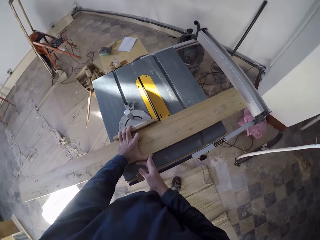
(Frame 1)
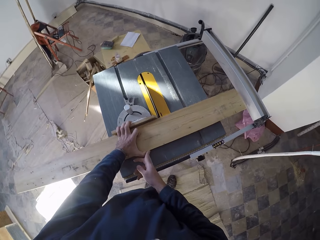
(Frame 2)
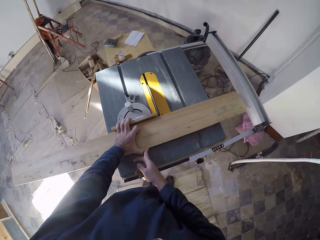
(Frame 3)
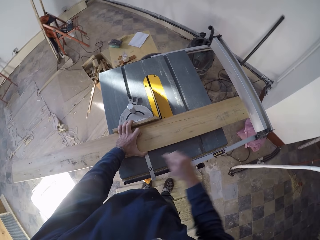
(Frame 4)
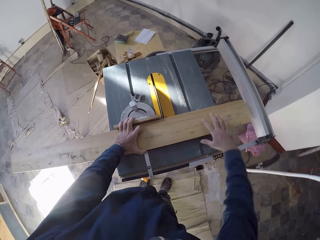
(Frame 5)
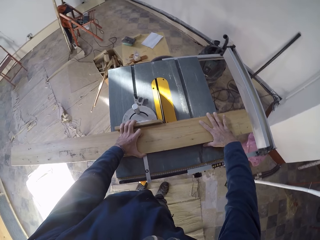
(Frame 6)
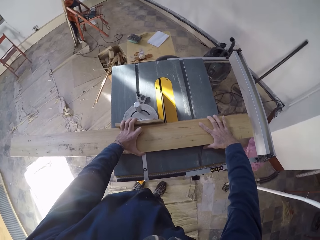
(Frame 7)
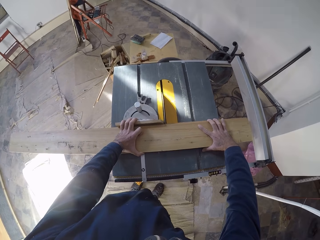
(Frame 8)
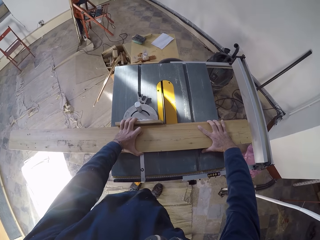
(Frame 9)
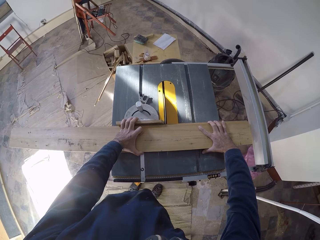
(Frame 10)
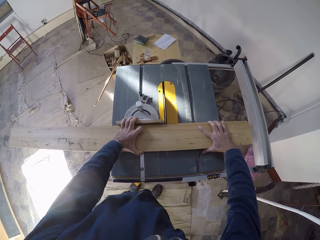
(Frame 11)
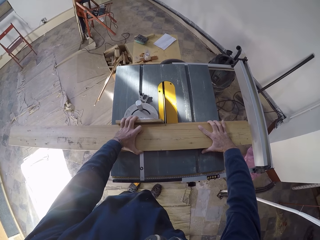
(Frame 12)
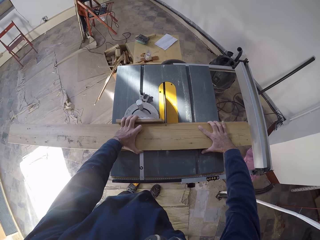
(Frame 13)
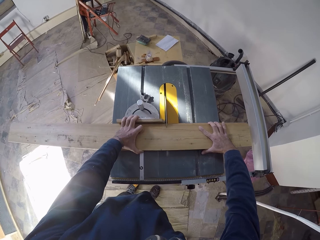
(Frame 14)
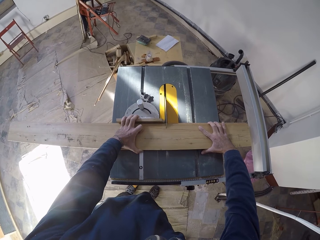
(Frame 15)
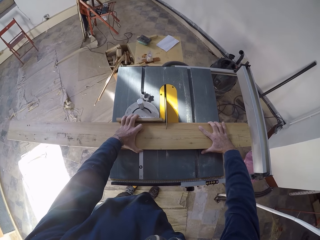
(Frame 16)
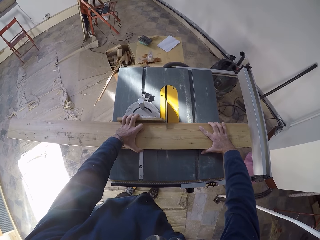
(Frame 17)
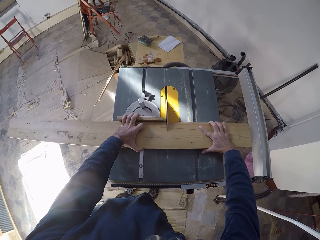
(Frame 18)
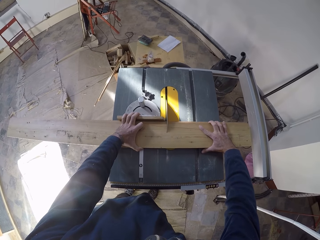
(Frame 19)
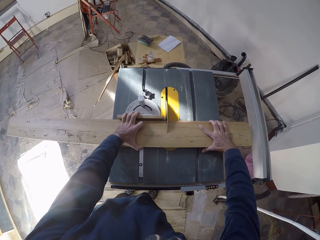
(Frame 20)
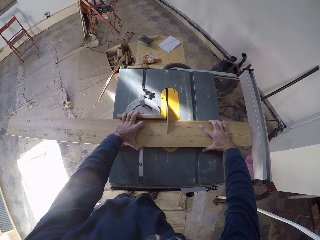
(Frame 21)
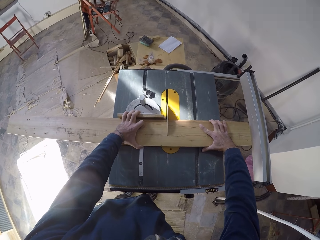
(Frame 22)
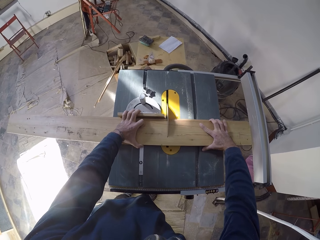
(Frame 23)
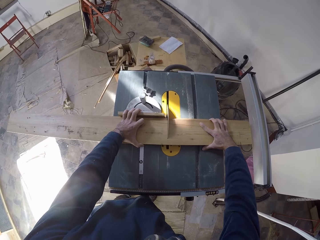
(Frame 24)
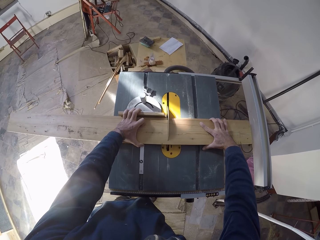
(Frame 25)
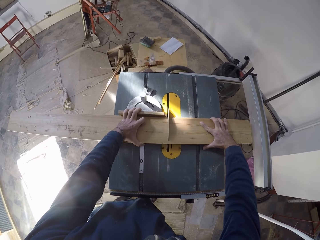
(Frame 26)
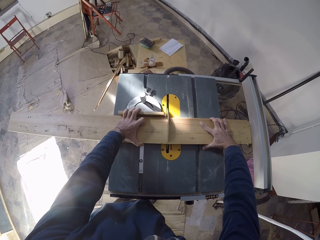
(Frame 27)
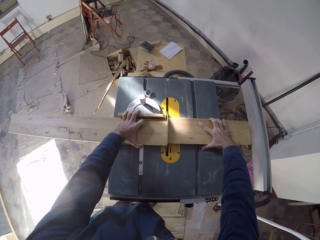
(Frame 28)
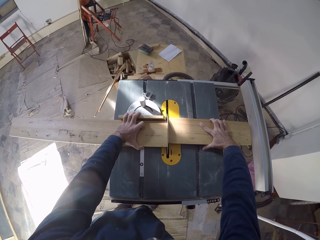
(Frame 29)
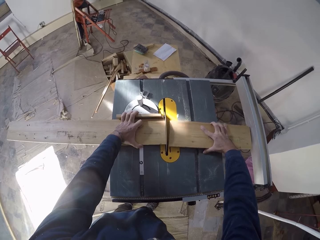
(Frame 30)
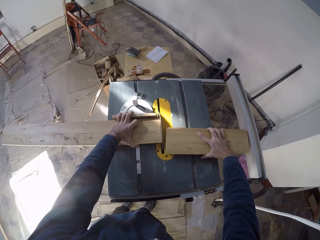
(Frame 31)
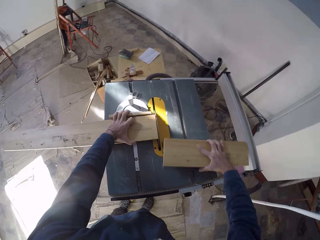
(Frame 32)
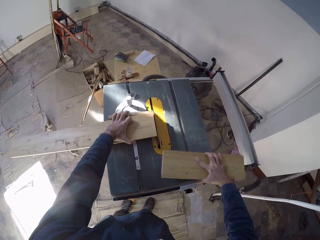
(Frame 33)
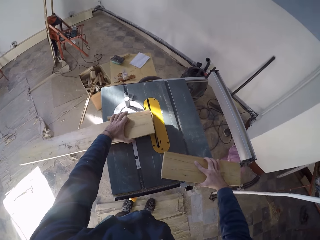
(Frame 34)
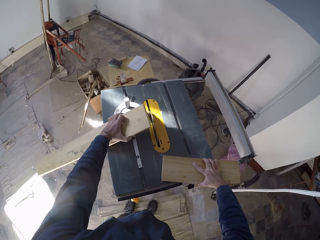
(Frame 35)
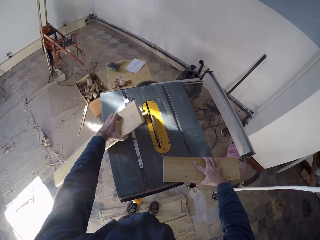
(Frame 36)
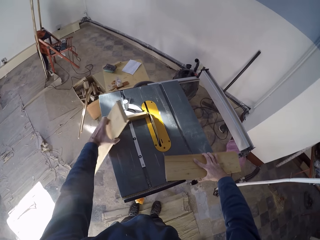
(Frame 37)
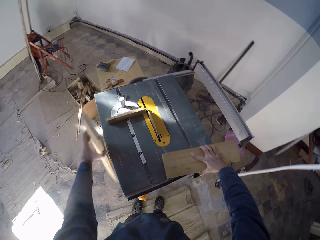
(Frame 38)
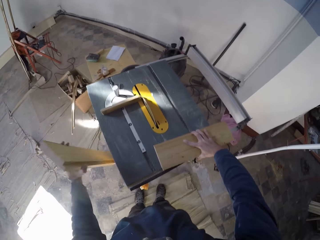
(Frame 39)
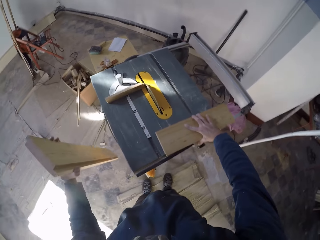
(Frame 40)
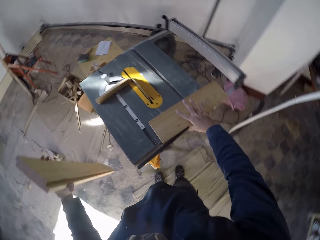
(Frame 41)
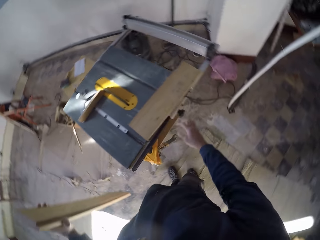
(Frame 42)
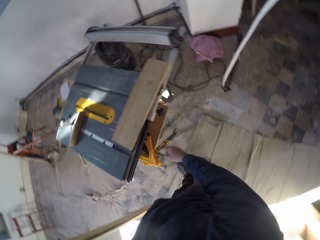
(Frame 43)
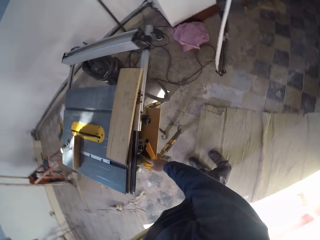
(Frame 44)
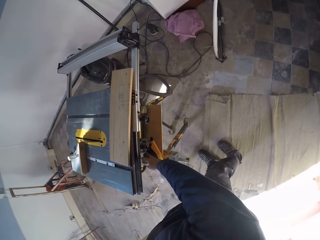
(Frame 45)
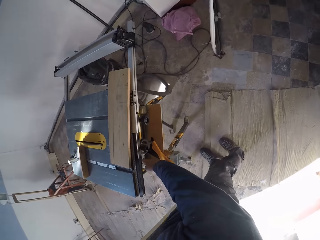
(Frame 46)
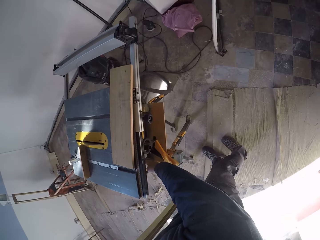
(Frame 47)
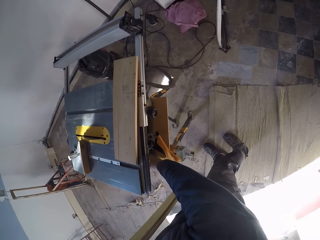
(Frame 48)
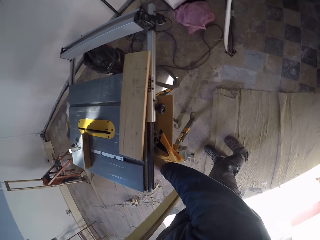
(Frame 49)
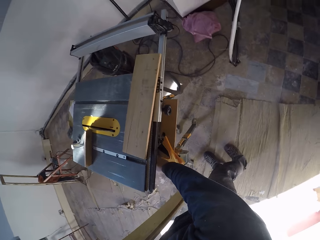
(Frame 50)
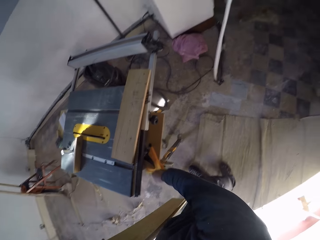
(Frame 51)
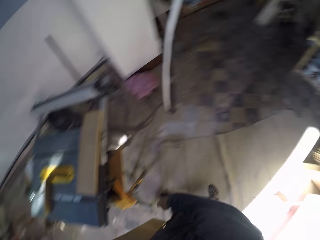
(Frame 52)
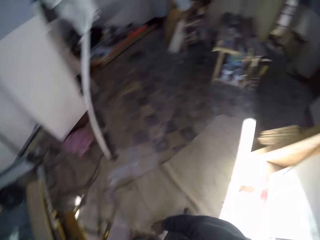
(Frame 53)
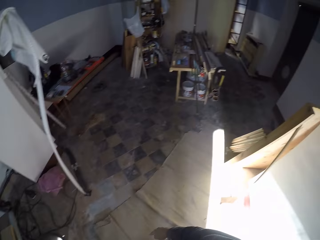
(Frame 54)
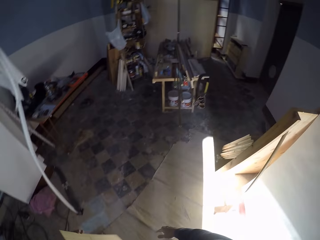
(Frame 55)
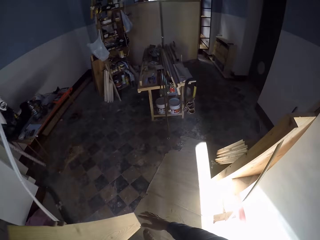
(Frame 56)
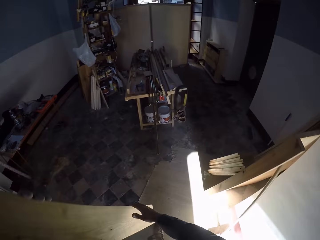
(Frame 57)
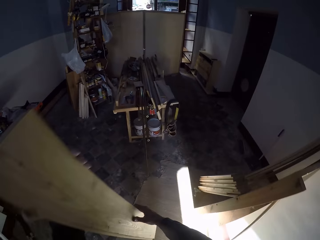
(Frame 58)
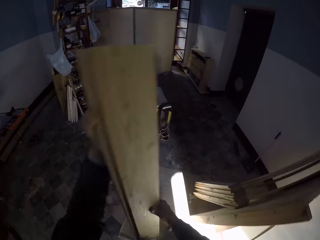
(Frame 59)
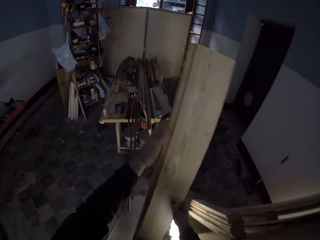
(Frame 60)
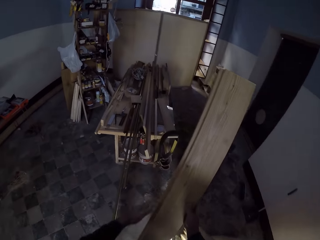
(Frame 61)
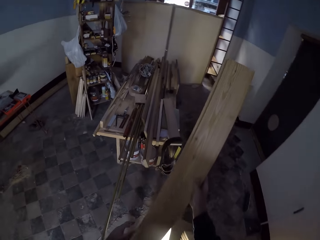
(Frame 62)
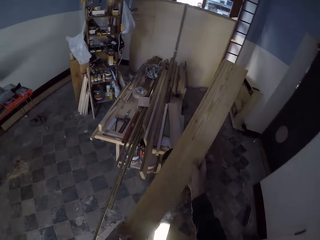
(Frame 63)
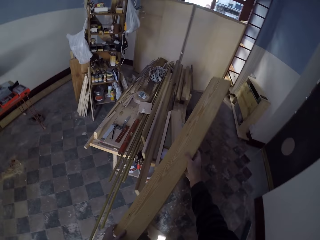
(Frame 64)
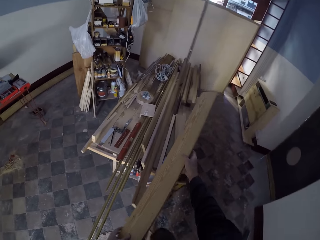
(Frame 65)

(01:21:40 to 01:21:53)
The camera wearer cuts the long wood plank in both hands into two with the table saw. He holds the wood. He picks the wood planks from the table saw in both hands. He holds the cut piece of wood. He drops the wood plank on the table saw with his right hand. He walks, turns off the table saw and picks the wood. He holds the wood plank in his left hand with both hands. He walks.

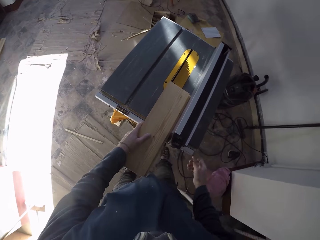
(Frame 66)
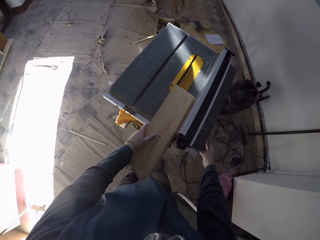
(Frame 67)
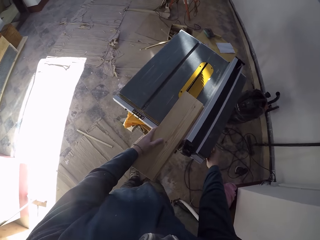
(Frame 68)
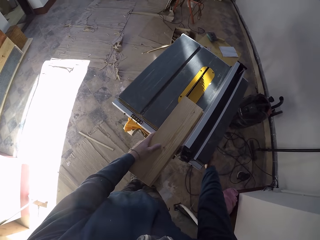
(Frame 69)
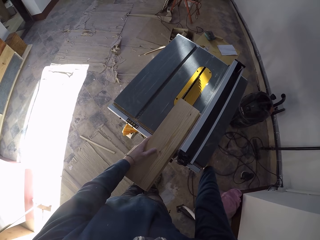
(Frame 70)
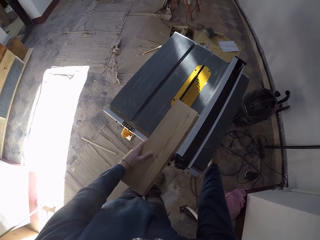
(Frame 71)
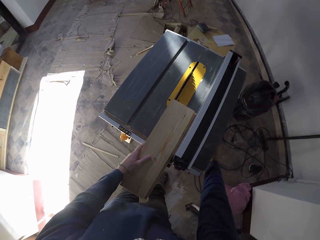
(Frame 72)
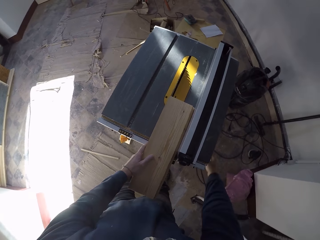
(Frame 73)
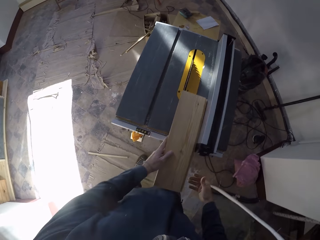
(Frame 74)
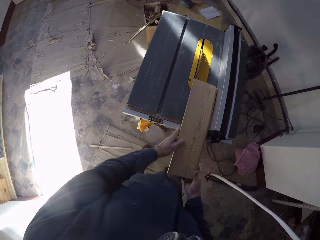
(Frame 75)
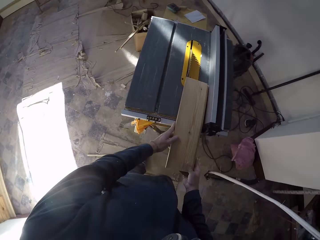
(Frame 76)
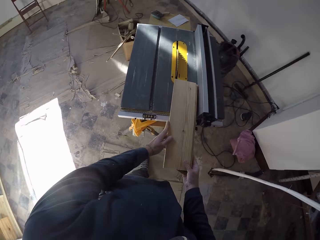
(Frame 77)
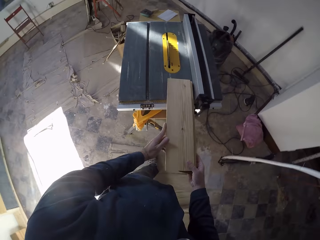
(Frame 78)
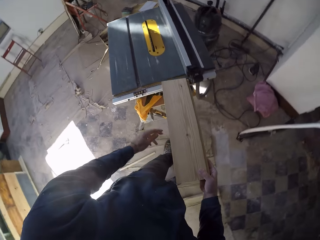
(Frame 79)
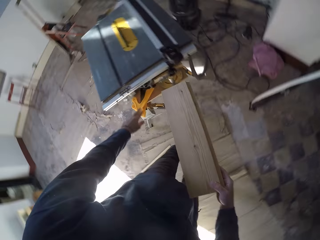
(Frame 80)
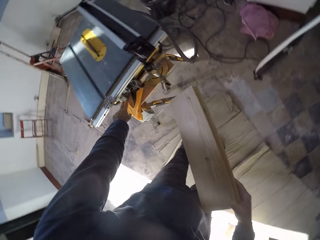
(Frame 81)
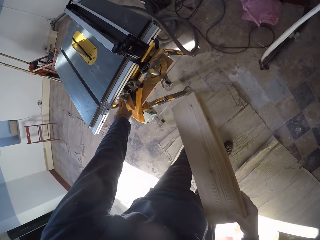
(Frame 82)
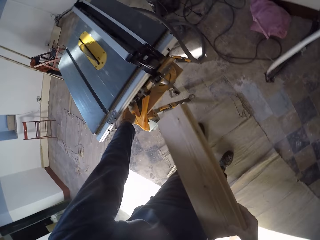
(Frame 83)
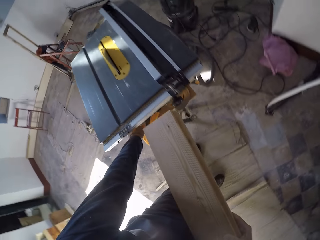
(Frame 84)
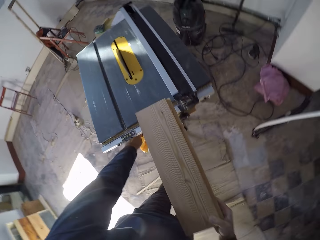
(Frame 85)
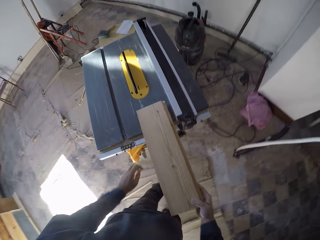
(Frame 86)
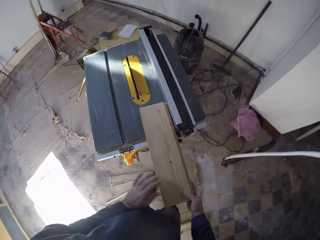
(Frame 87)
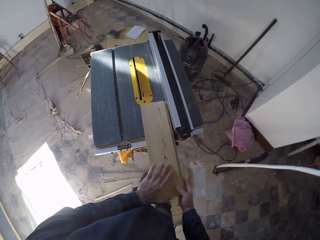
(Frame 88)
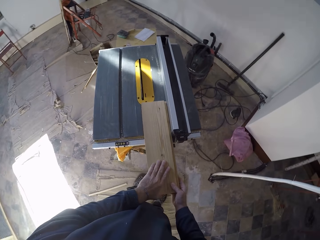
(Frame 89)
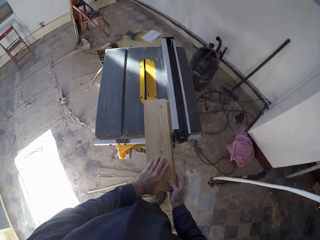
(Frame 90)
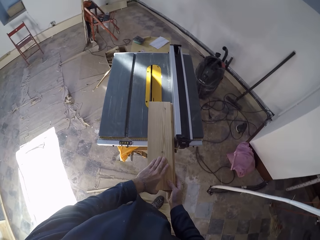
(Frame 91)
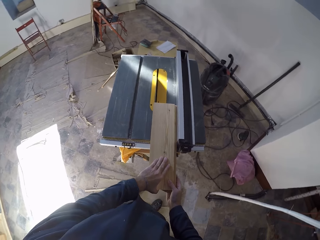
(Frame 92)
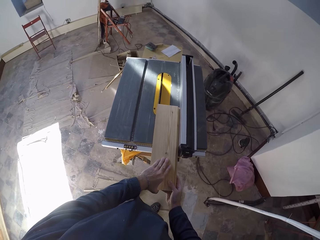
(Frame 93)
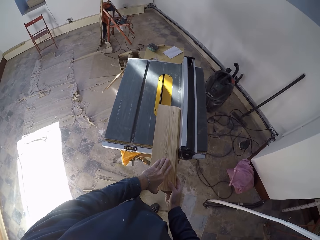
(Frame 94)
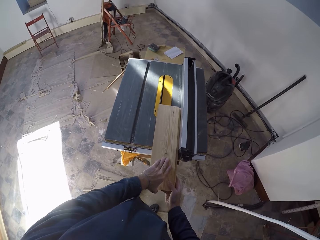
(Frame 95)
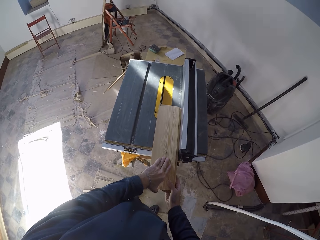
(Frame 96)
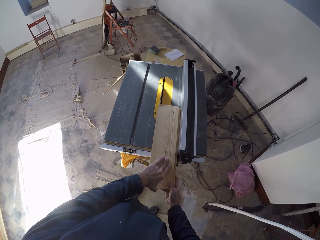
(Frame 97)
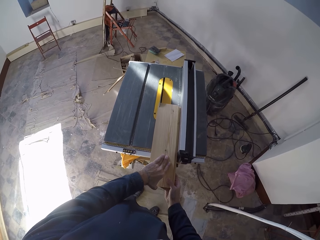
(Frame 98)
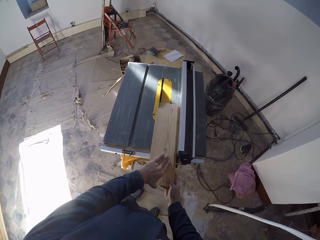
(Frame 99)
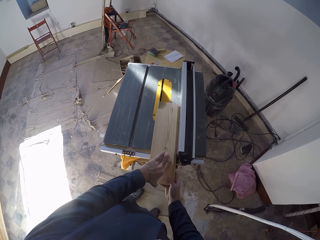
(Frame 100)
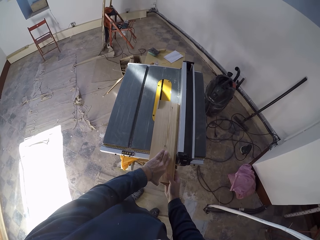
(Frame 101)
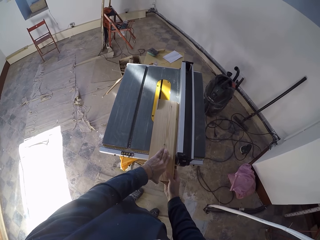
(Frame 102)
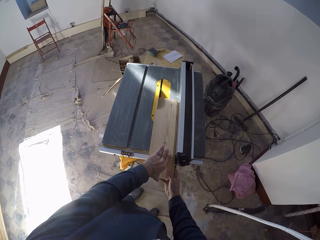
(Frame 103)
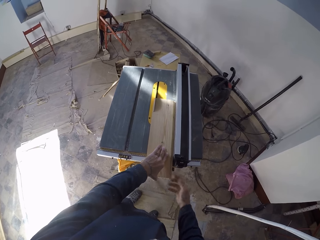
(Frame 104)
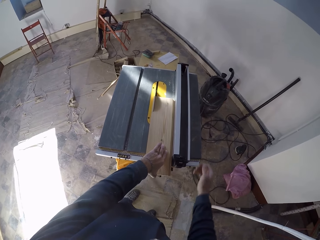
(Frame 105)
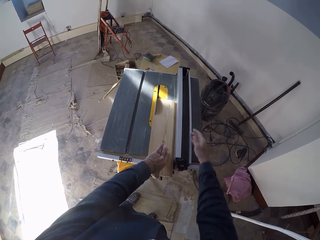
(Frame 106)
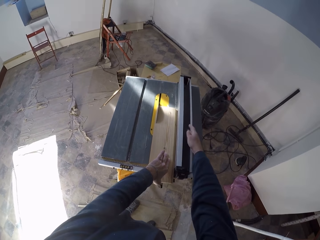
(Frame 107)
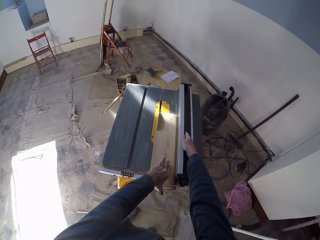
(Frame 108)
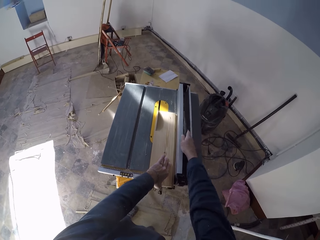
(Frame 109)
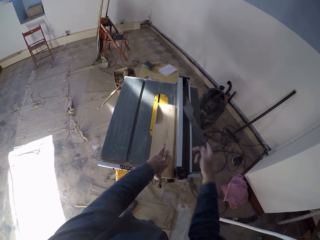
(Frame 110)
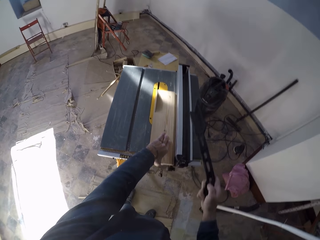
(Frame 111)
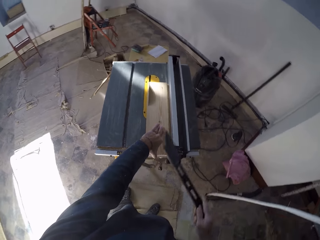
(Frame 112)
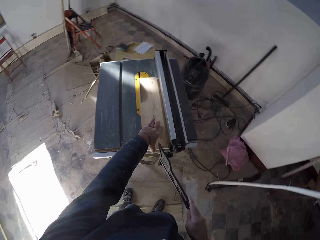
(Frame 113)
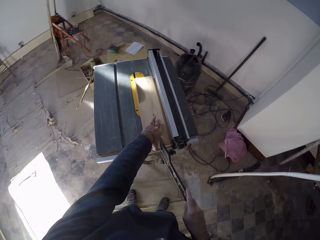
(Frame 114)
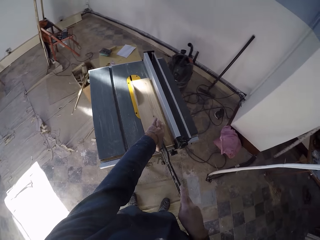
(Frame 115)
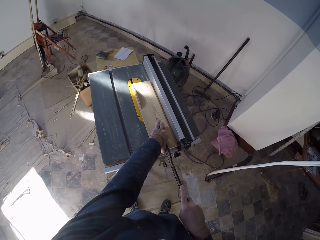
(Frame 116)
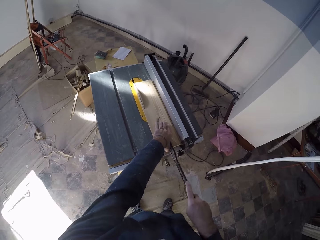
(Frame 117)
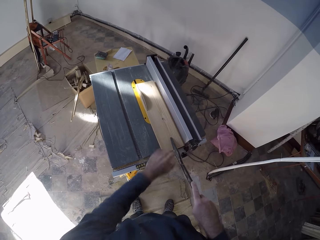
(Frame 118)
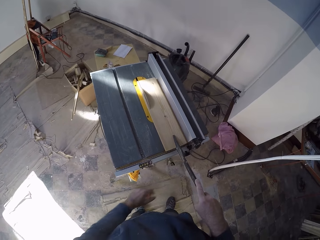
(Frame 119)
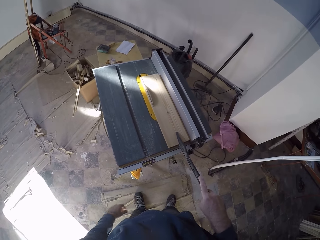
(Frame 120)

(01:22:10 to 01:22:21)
The camera wearer tilts a tilt lock with his right hand. He picks the wood plank from the table saw with his right hand. He holds the wood. He turns on the table saw with his left hand. He places the wood plank on the table saw with his right hand. He slides the wood plank through the blade of the saw with both hands. He cuts the wood with the table saw. He picks a wood pusher from the rip fence with his right hand. He pushes the wood plank on the table saw with the wood pusher in his right hand.
